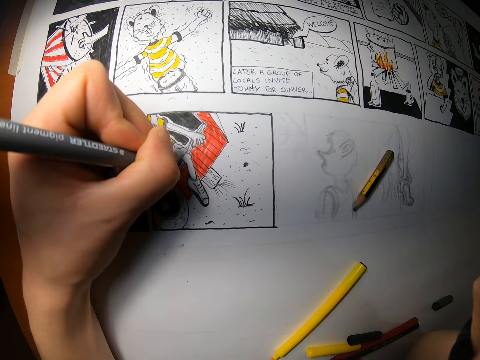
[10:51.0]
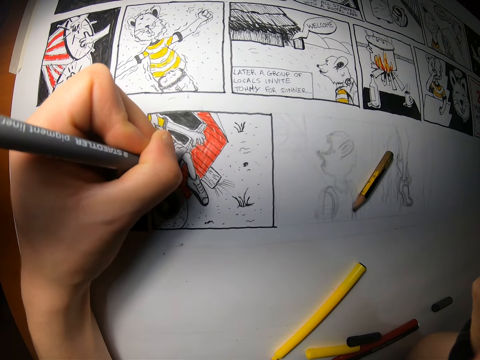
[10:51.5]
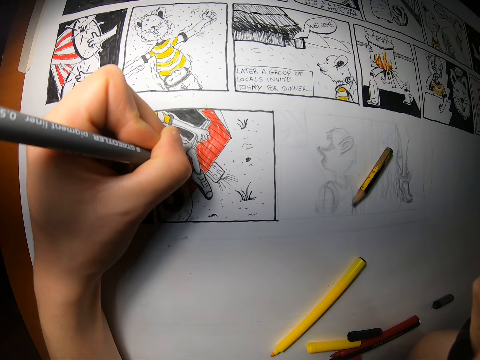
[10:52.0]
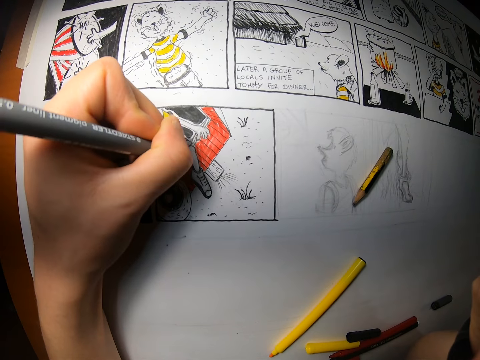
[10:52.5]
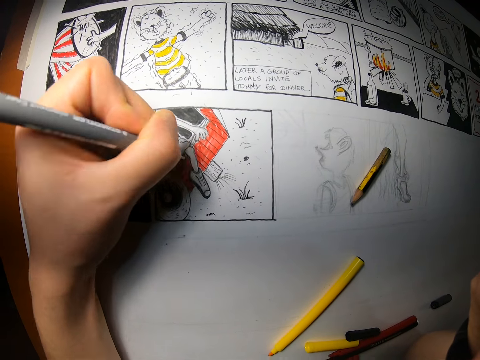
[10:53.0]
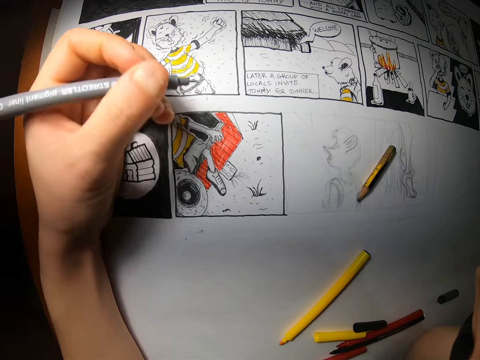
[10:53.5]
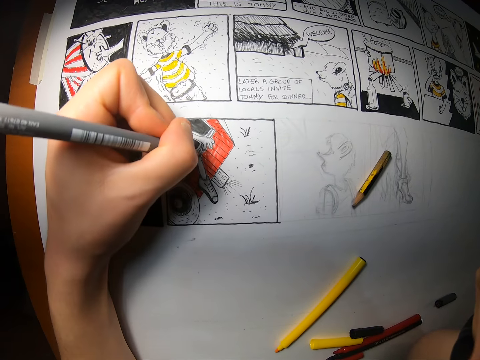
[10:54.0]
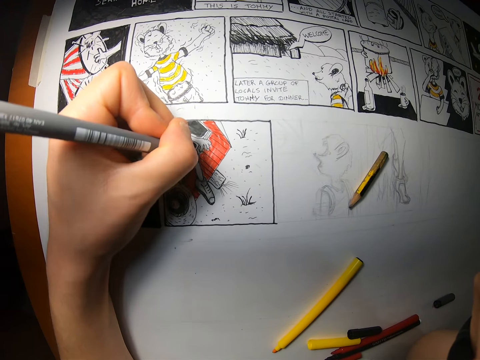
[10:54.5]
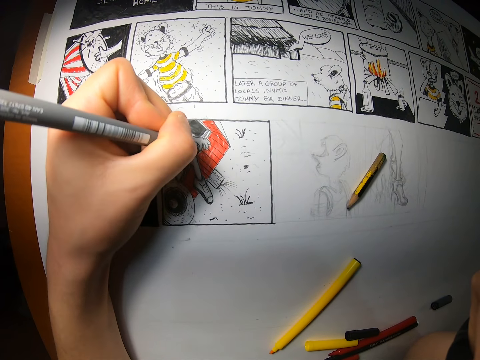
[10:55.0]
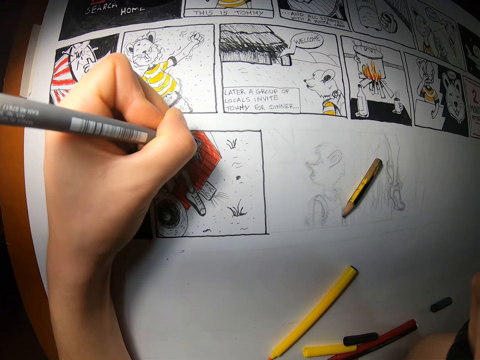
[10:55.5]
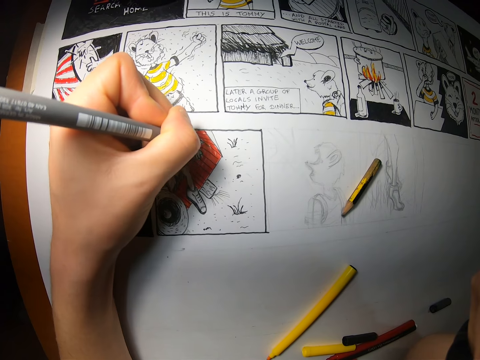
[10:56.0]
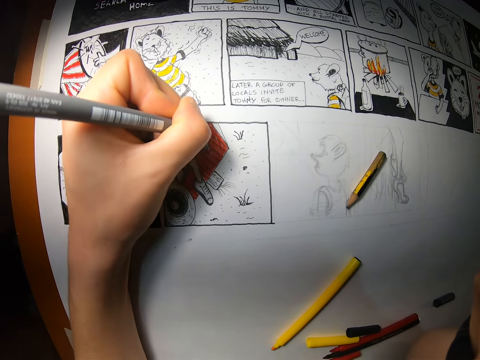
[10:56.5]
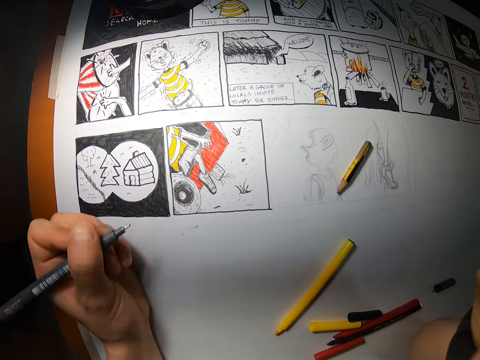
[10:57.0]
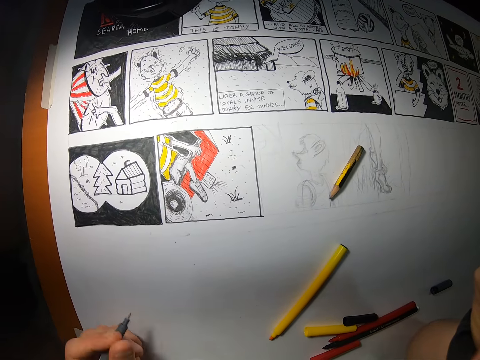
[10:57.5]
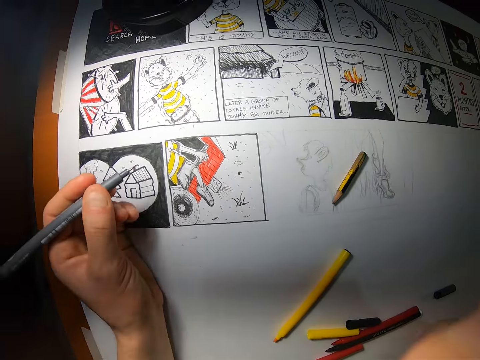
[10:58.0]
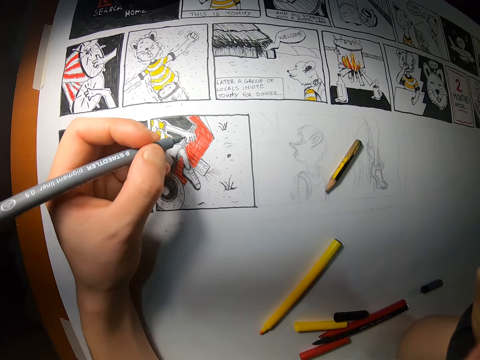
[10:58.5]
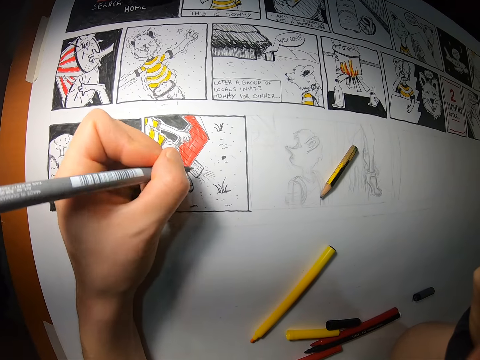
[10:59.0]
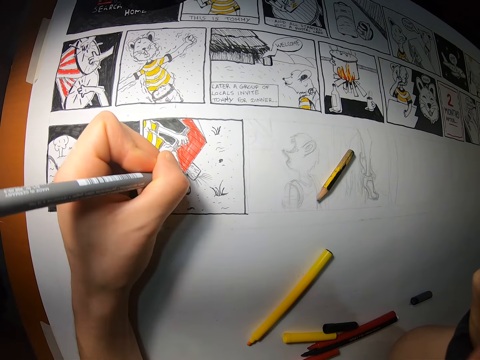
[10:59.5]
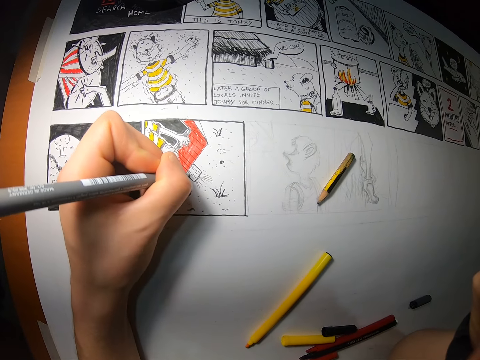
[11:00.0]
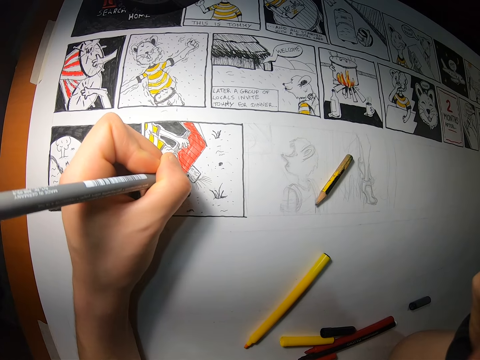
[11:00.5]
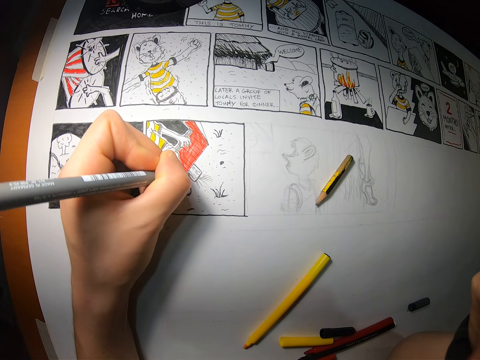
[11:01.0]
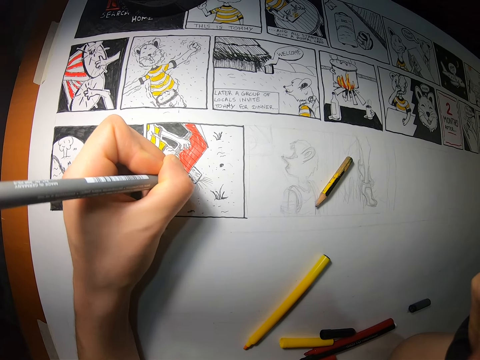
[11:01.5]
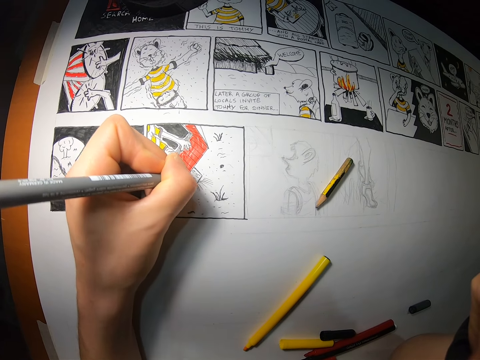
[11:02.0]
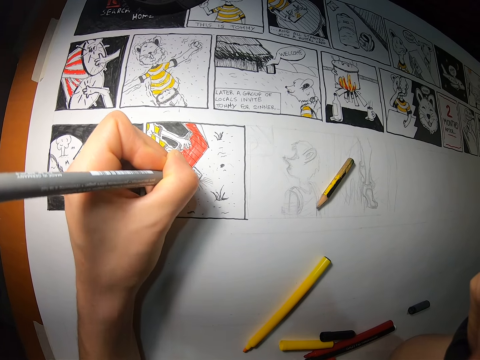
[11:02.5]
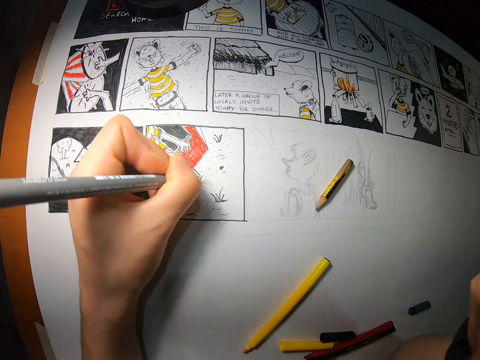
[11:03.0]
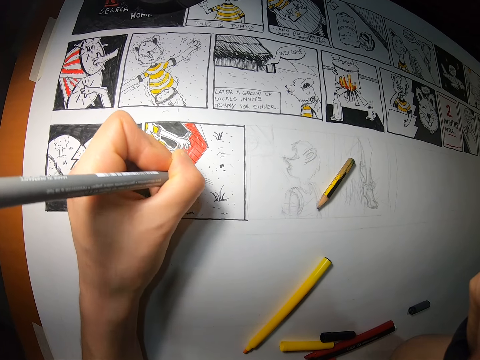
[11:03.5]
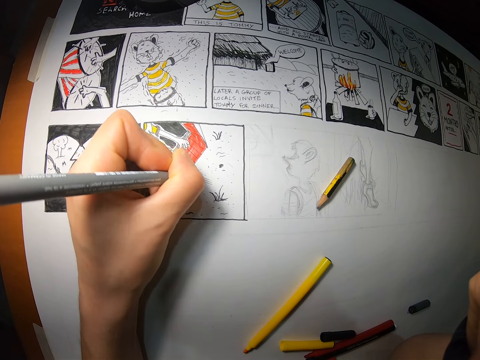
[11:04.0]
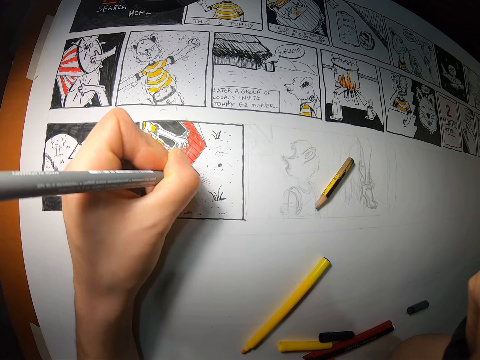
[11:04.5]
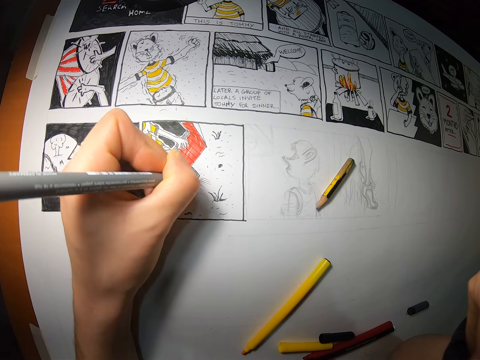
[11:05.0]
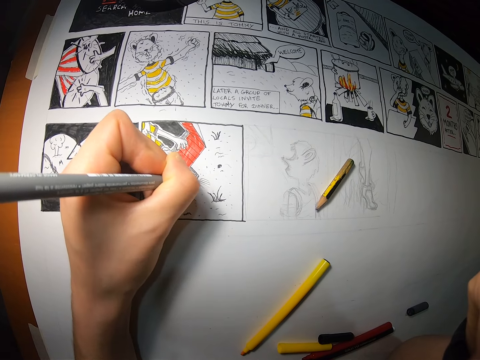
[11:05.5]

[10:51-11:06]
The camera wearer looks at the picture on the paper. They draw the picture on the paper.

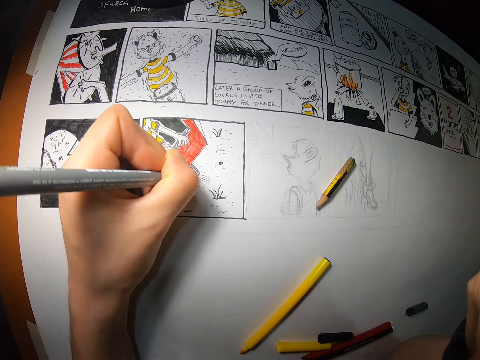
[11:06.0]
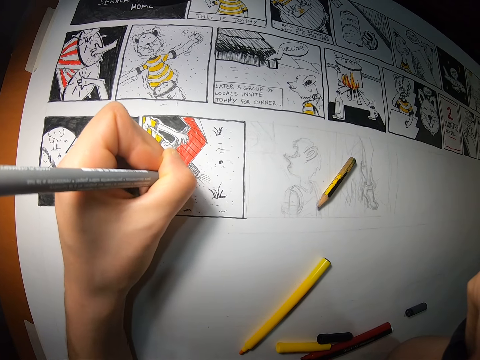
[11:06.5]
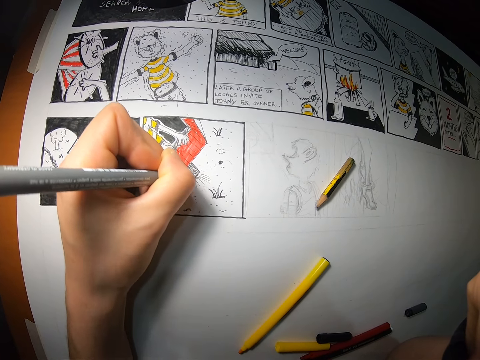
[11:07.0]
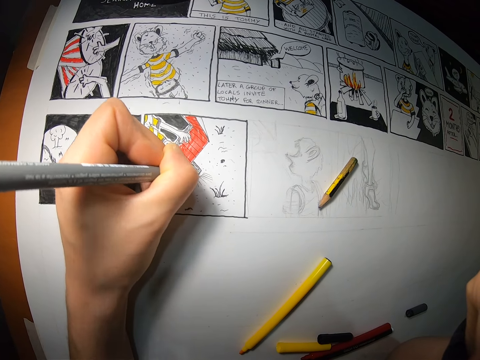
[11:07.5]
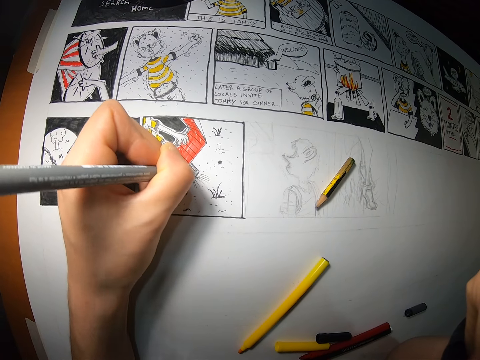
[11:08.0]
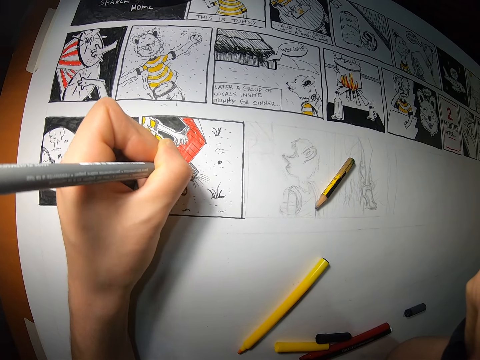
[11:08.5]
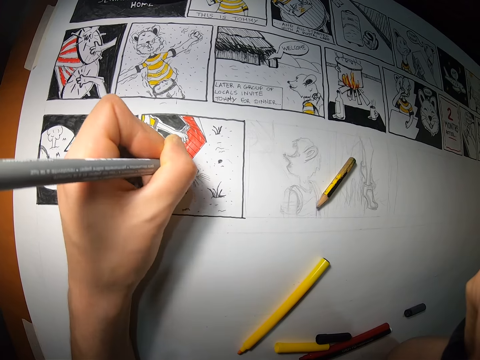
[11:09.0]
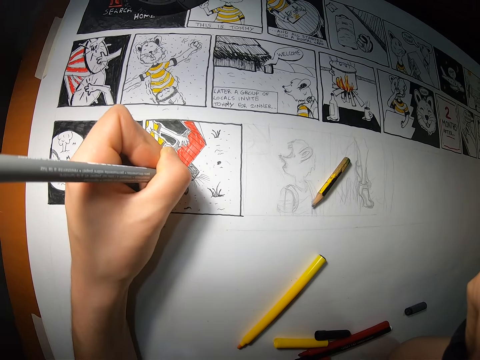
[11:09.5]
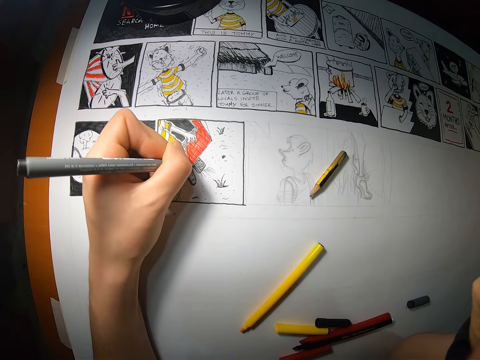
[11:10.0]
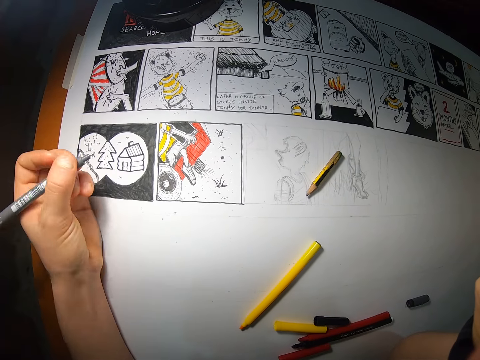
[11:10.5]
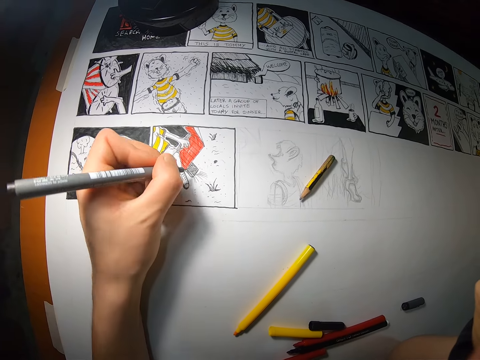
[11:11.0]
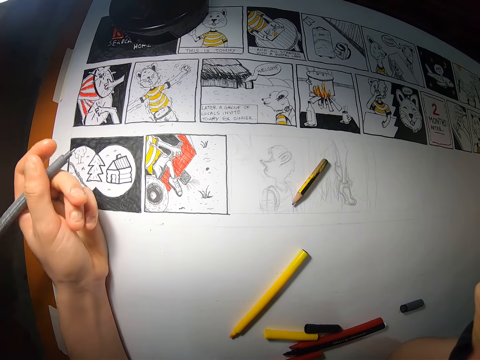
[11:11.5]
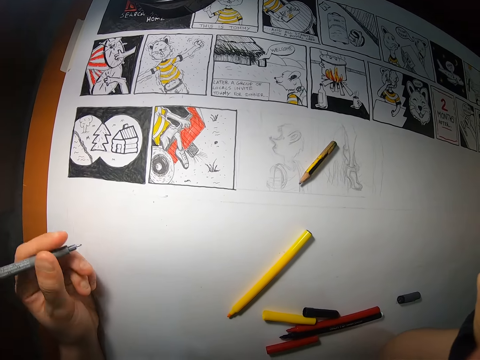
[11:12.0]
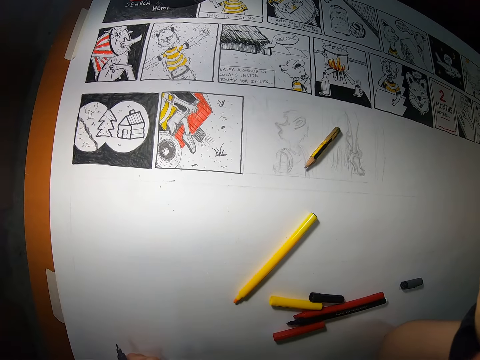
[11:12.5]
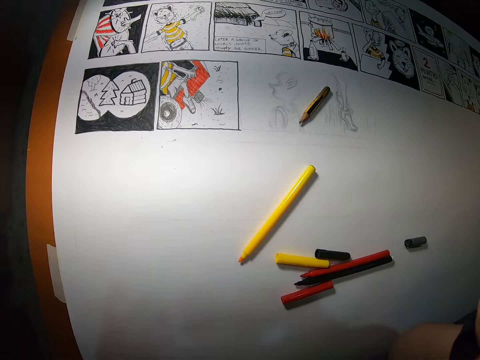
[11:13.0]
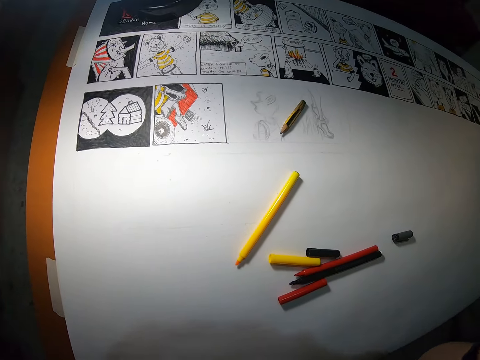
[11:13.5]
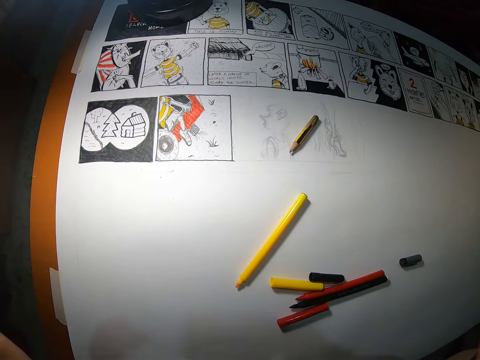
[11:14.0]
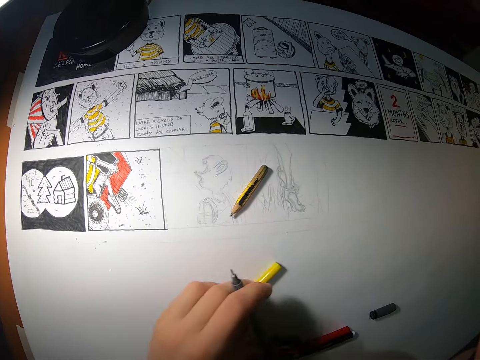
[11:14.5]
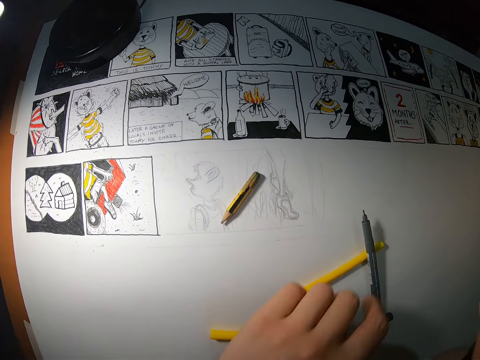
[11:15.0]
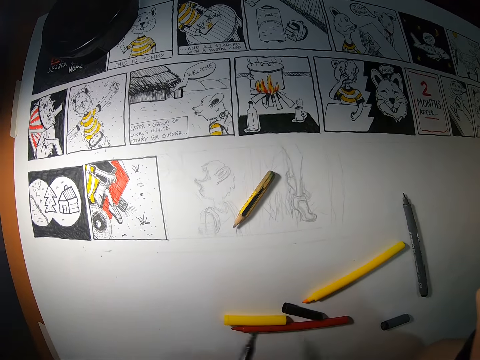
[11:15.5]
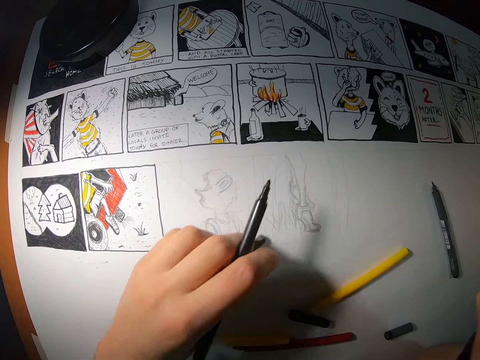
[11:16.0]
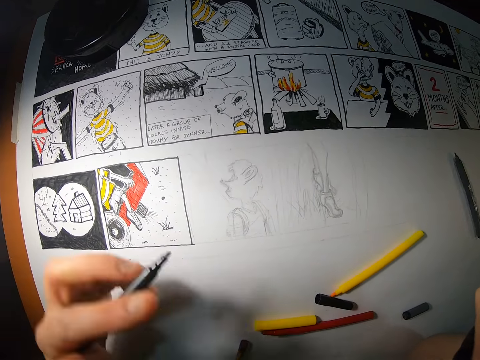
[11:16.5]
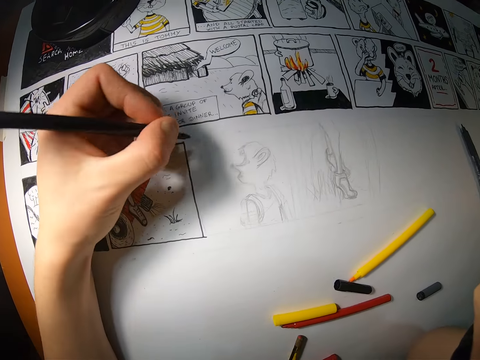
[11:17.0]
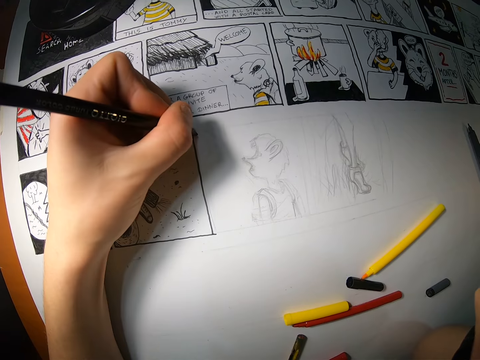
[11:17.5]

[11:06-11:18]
The camera wearer looks at the picture on the paper. He adjusts the yellow color pen on the drawing paper with his left hand. He drops the grey color pen on the drawing paper with his left hand. He picks up the black color pen on the drawing paper with his left hand. He adjusts a pencil on the drawing paper with his left hand. He draws on the drawing paper with the black color pen in his left hand.
